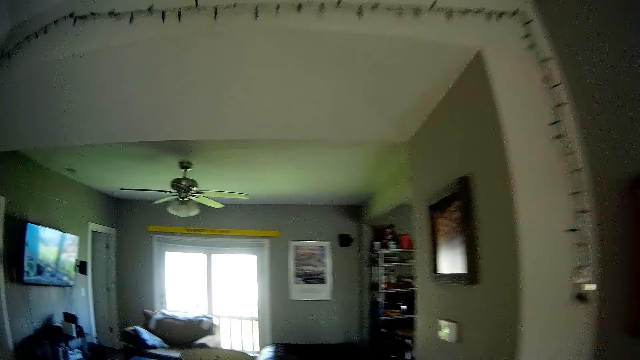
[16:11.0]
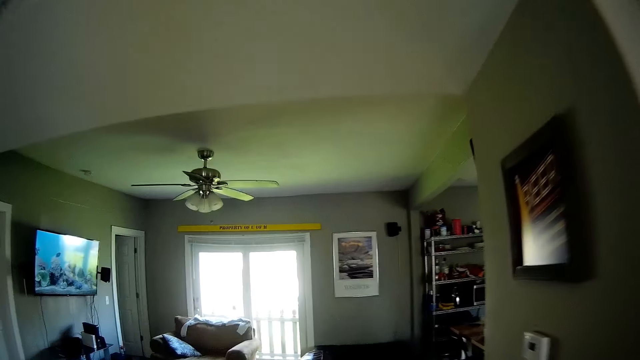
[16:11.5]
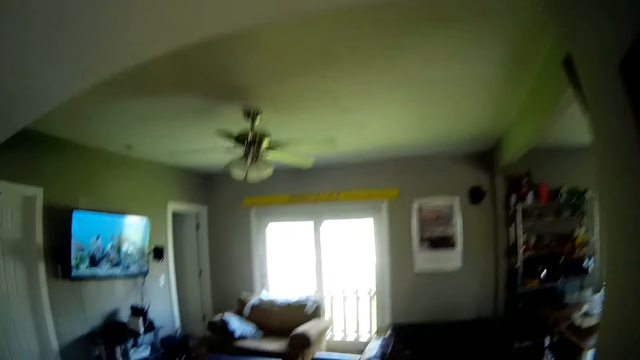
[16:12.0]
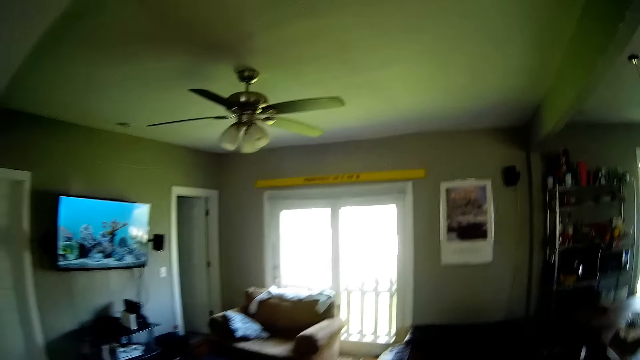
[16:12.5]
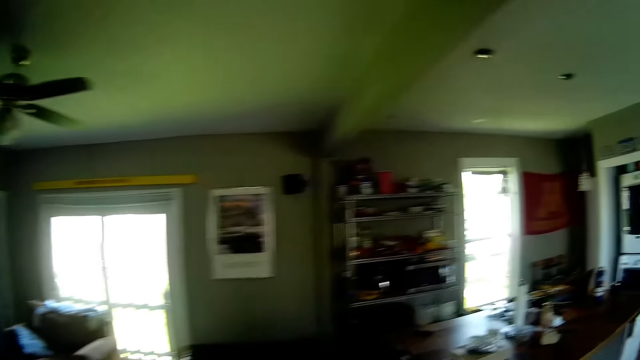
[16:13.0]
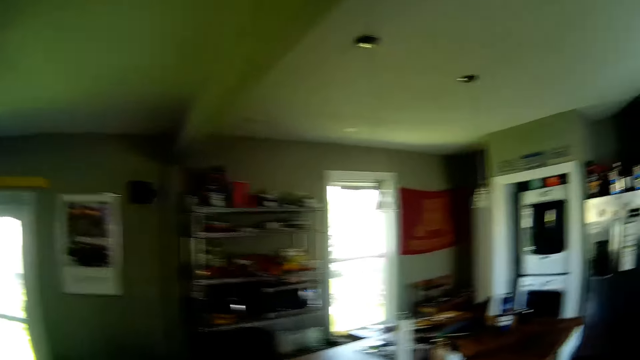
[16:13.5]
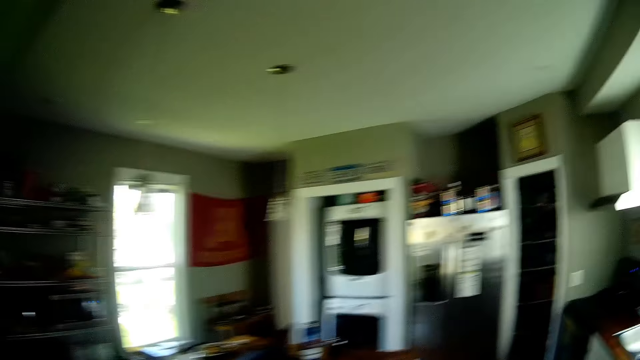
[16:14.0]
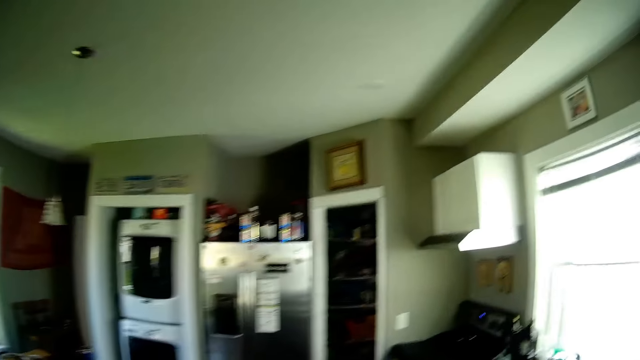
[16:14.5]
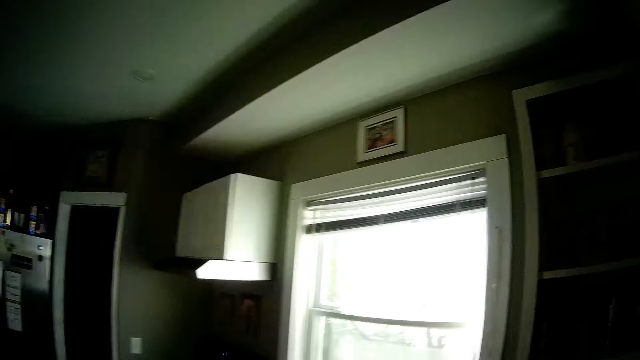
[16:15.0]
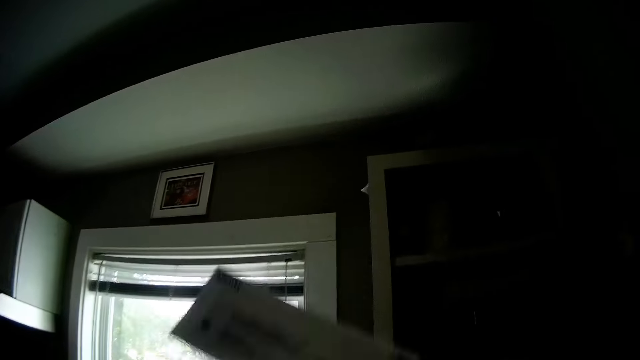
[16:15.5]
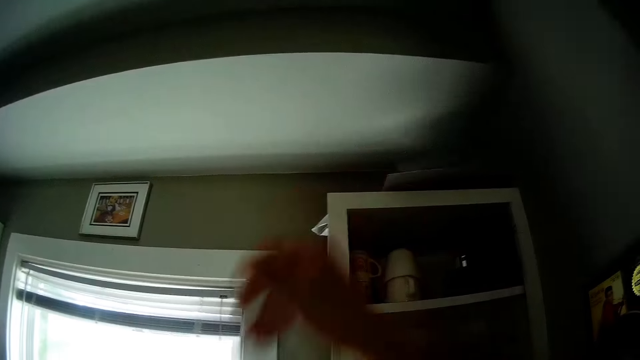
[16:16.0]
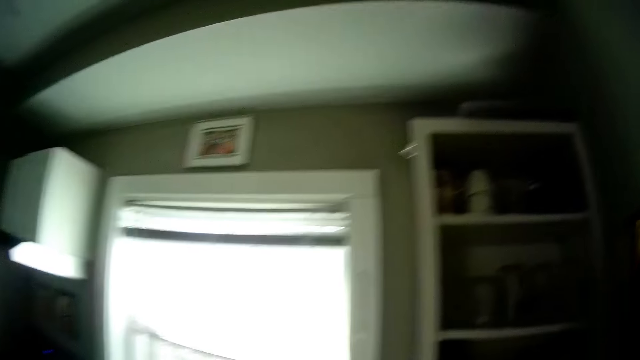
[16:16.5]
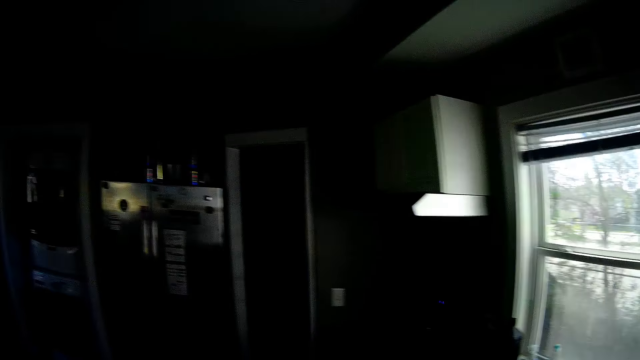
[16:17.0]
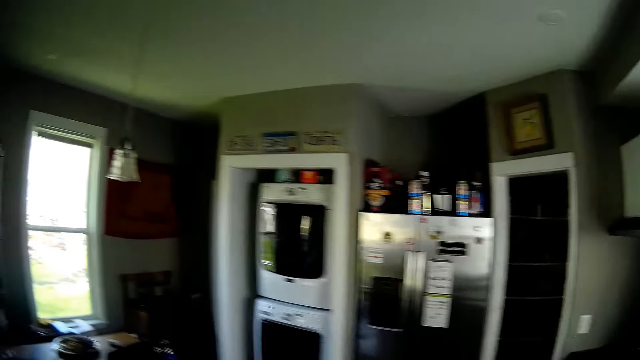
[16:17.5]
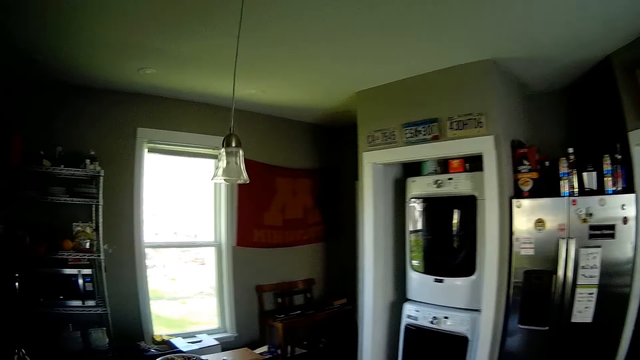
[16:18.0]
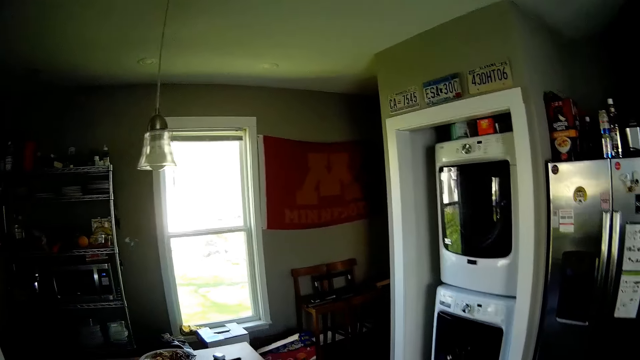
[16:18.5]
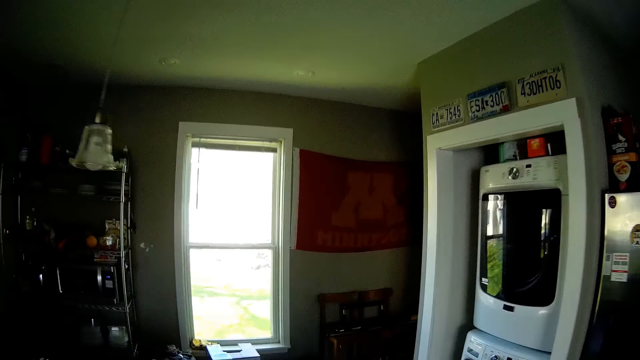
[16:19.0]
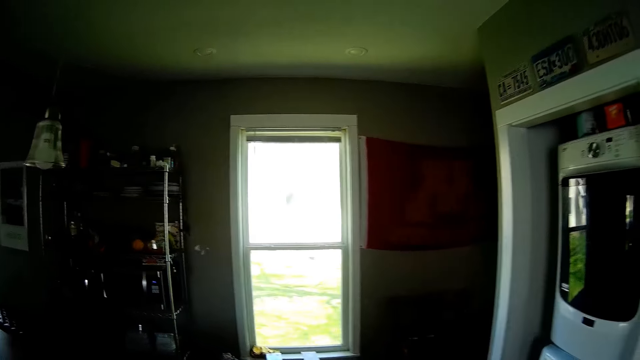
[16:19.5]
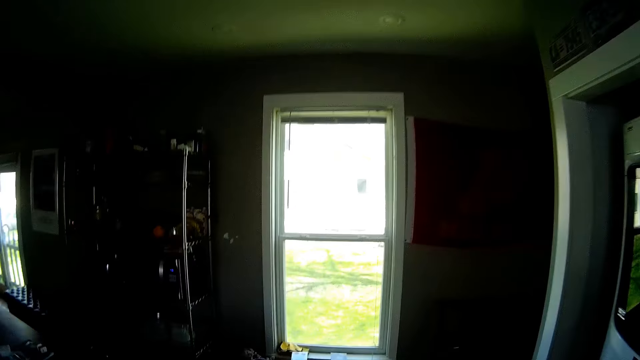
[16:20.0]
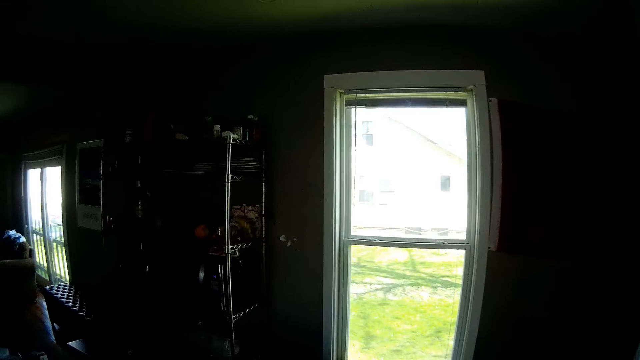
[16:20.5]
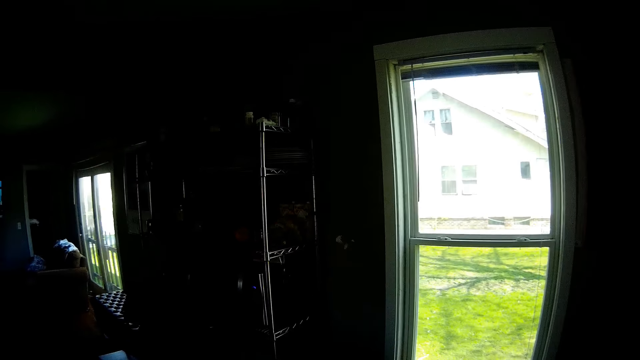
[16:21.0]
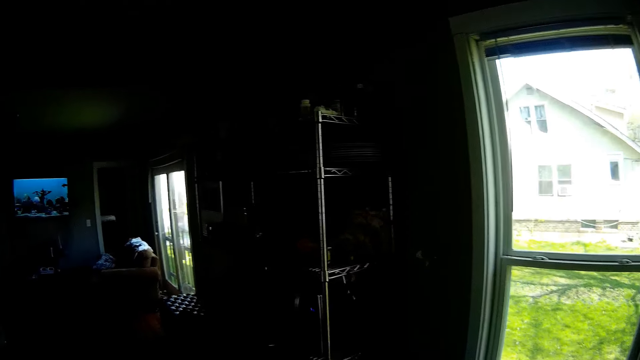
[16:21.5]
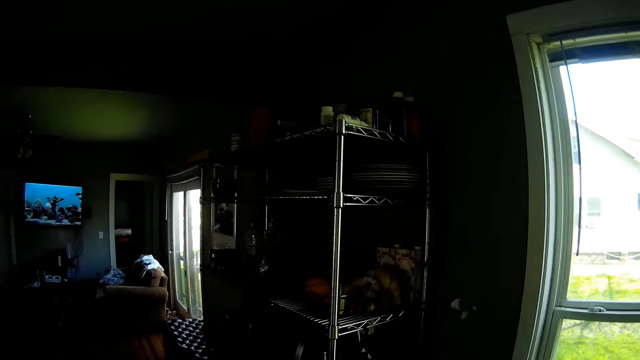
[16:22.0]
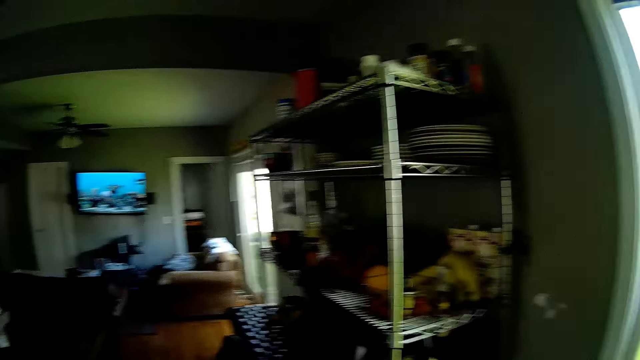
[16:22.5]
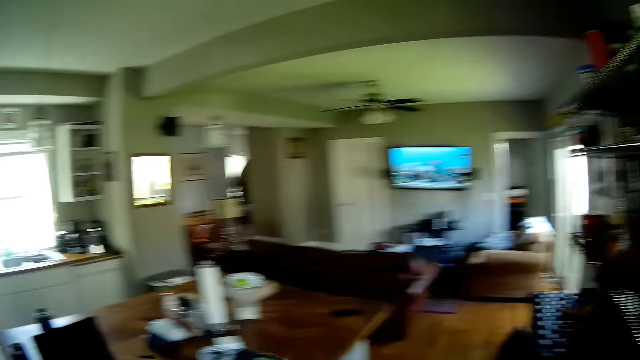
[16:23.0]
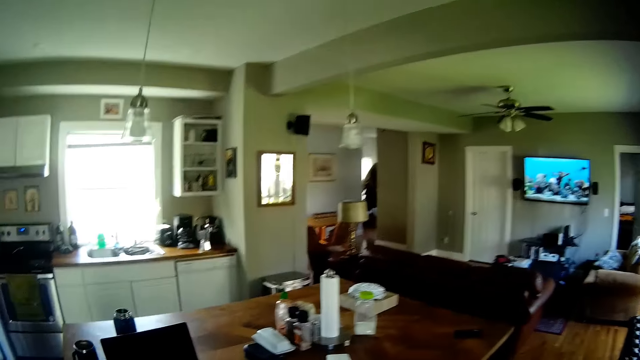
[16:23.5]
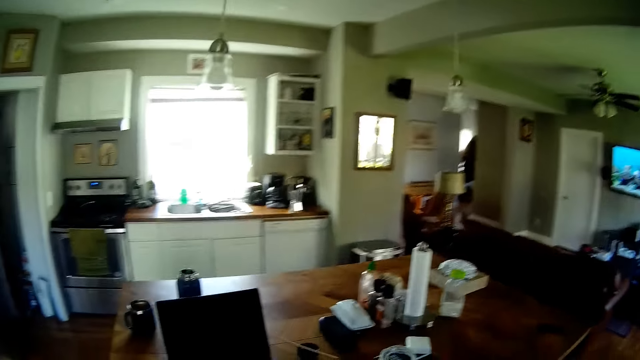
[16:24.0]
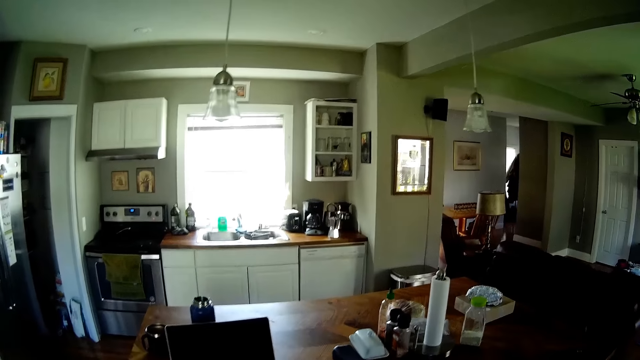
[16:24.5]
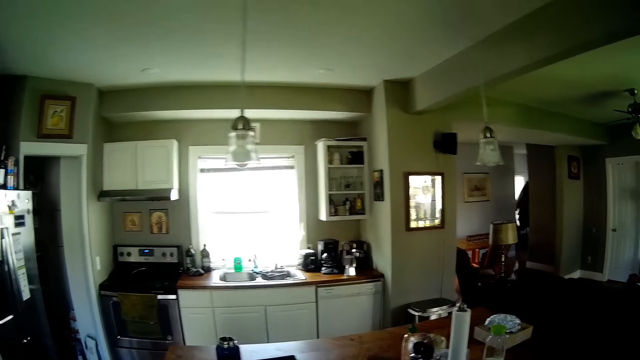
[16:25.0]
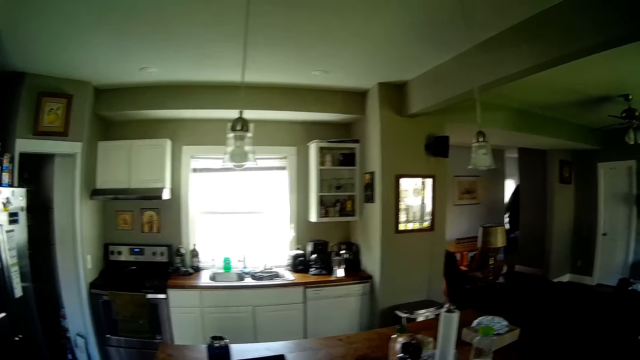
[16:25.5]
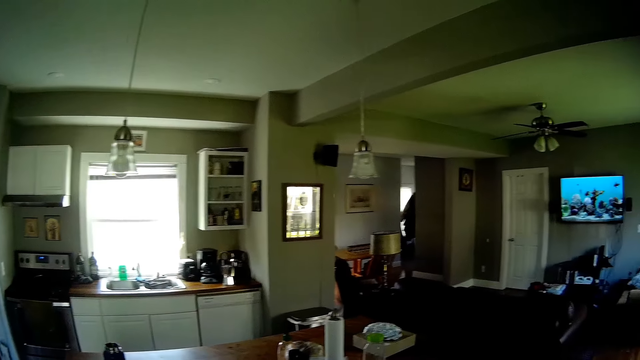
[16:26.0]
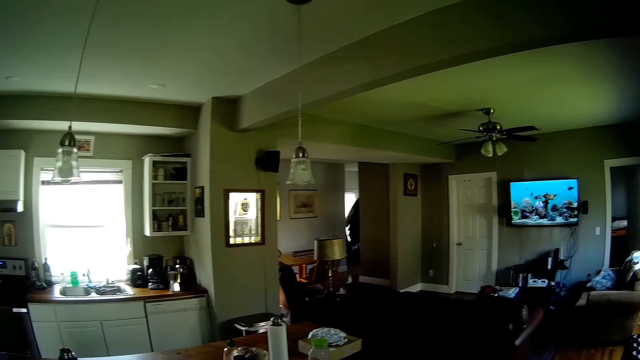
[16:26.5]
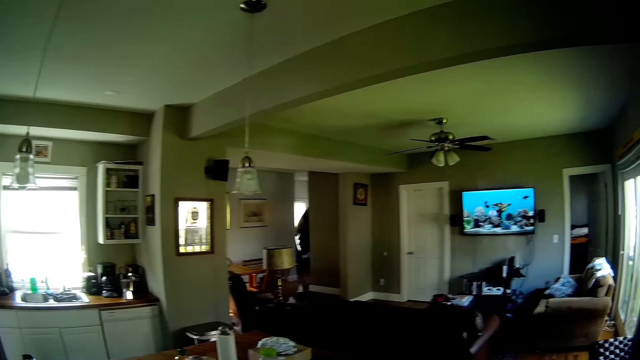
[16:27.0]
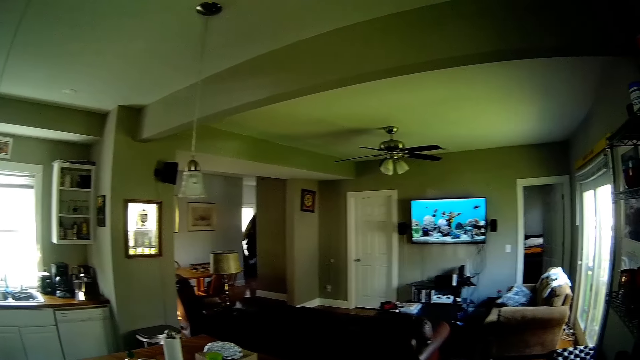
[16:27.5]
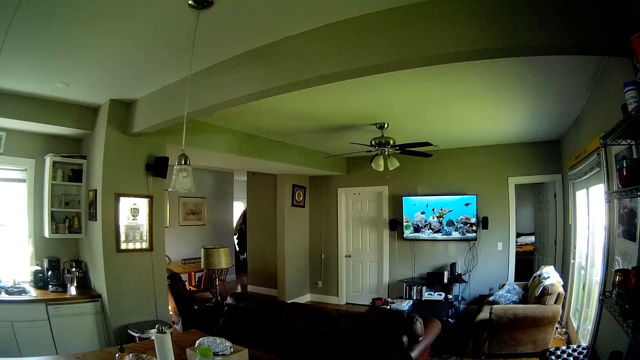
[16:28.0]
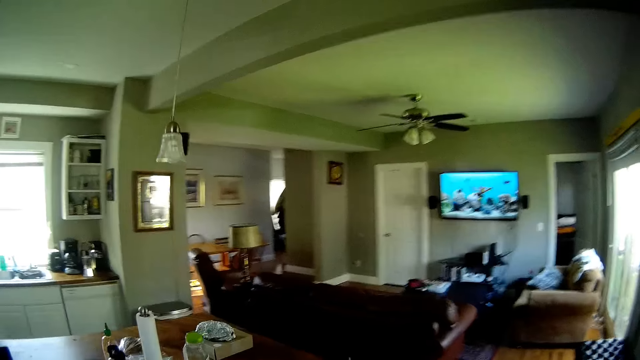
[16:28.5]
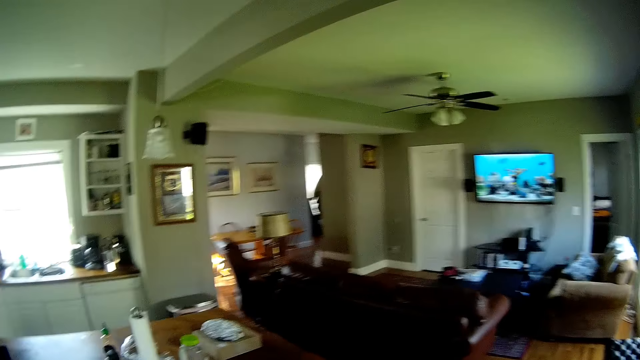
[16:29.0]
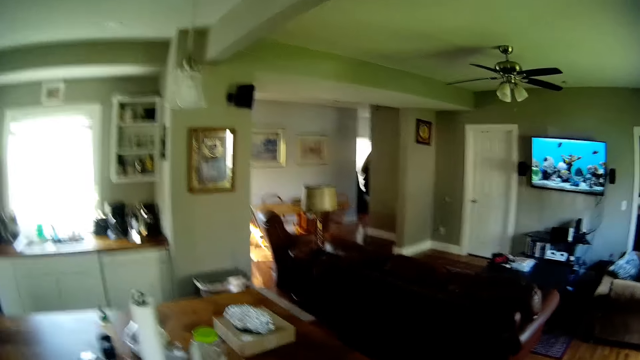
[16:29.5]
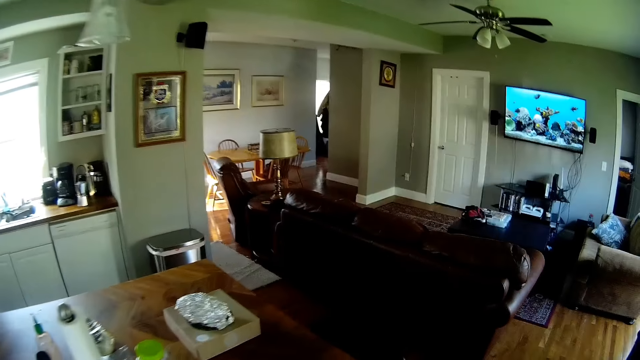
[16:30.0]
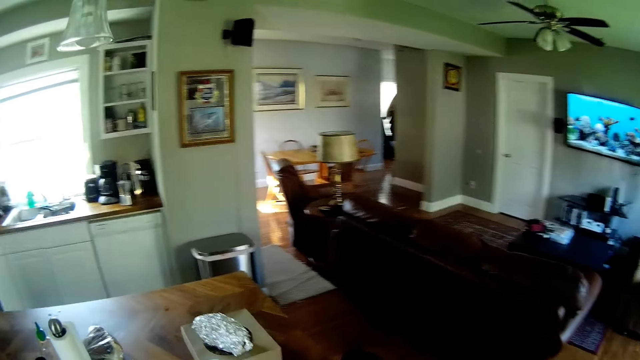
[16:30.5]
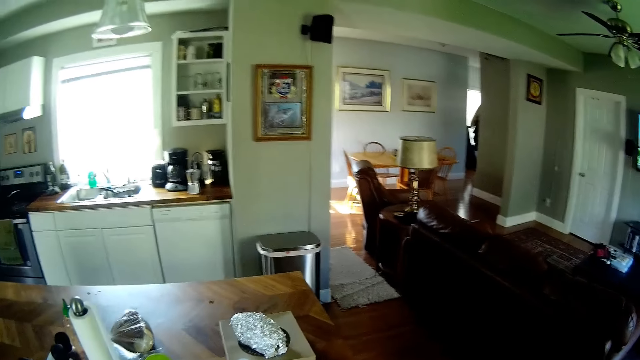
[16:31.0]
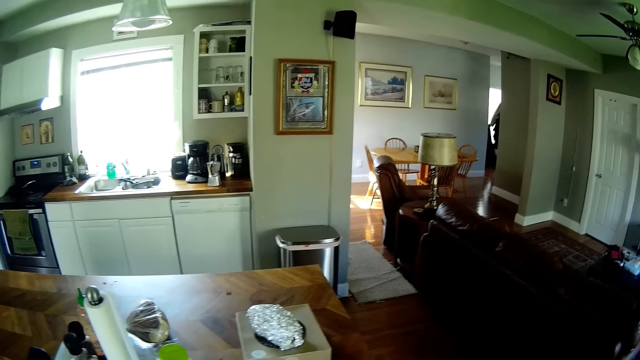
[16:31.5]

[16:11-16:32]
The camera wearer throws a letter on the top shelf with his right hand. He moves towards the table in the kitchen. He looks around the house.
